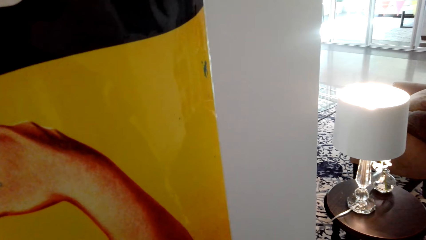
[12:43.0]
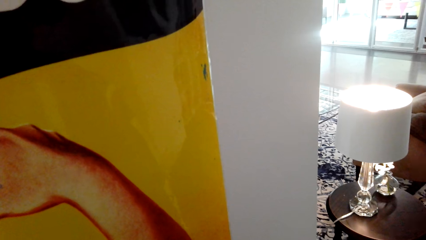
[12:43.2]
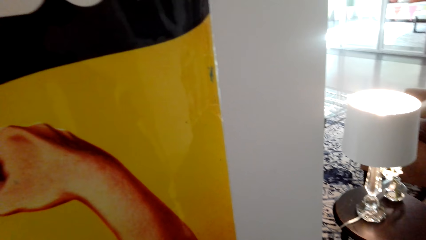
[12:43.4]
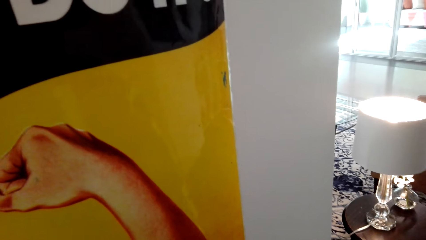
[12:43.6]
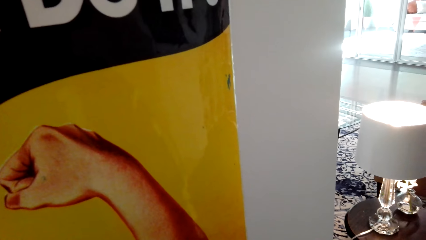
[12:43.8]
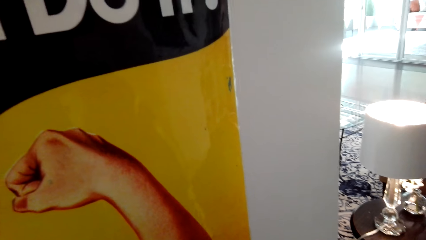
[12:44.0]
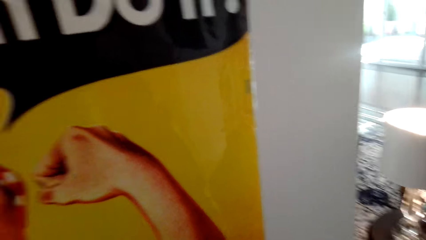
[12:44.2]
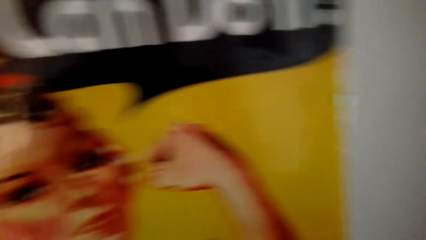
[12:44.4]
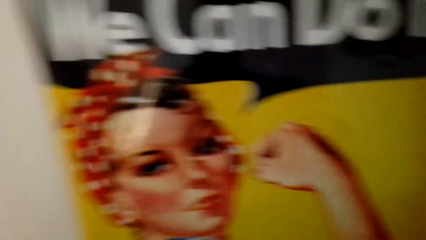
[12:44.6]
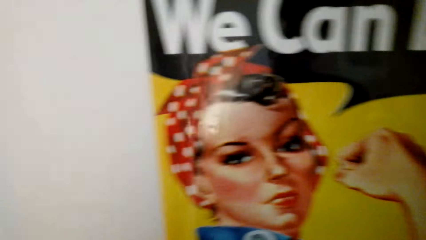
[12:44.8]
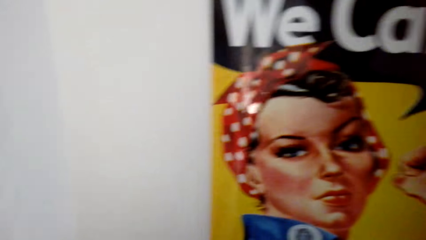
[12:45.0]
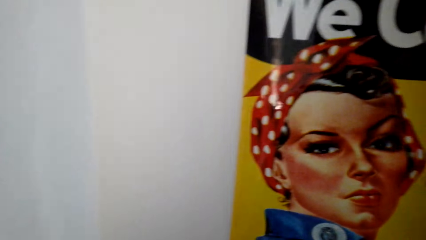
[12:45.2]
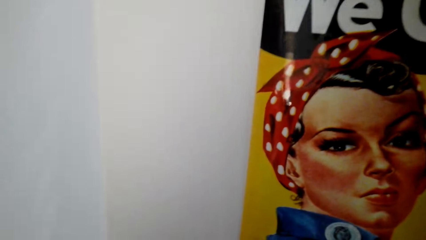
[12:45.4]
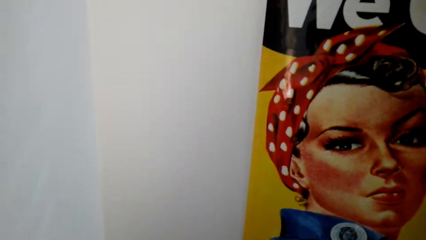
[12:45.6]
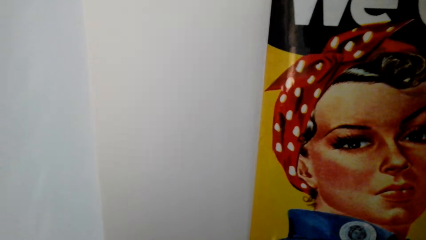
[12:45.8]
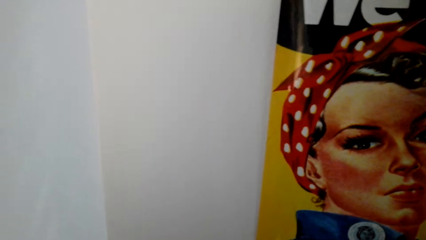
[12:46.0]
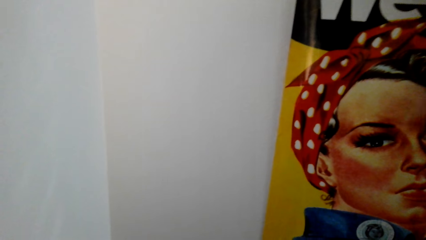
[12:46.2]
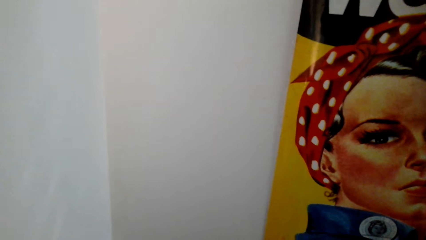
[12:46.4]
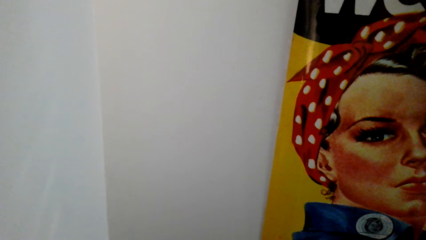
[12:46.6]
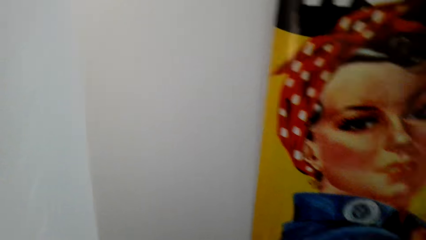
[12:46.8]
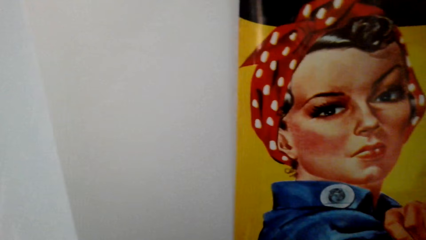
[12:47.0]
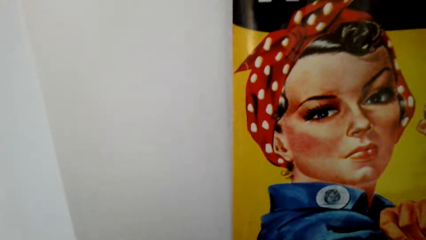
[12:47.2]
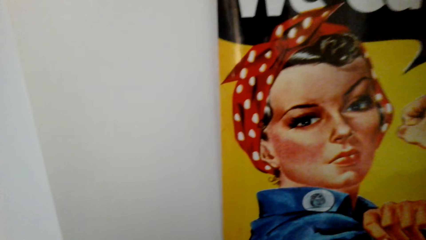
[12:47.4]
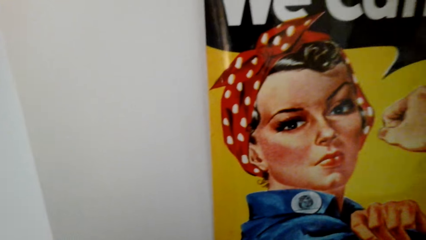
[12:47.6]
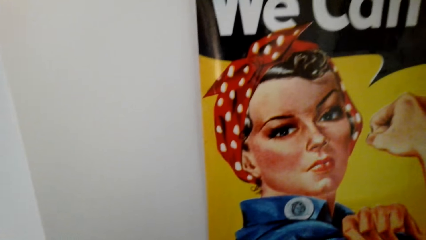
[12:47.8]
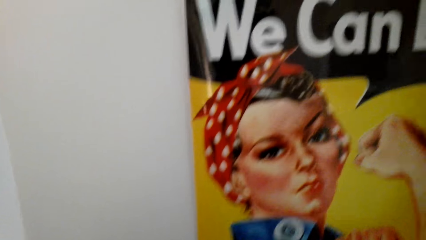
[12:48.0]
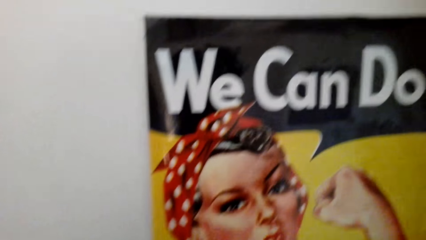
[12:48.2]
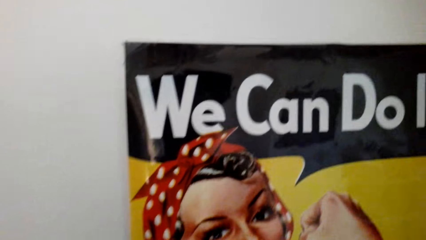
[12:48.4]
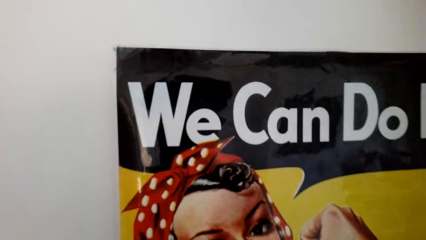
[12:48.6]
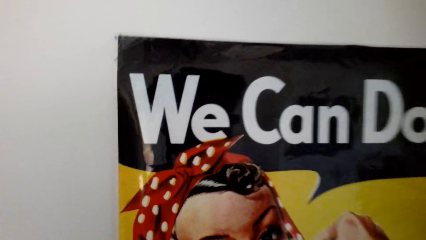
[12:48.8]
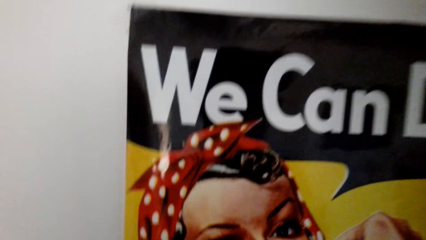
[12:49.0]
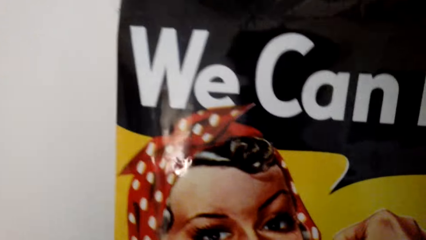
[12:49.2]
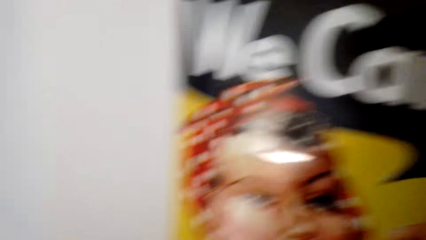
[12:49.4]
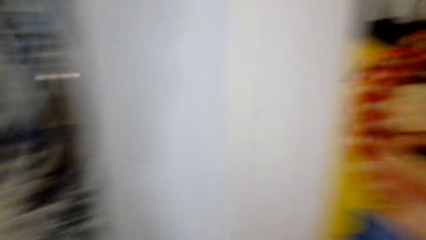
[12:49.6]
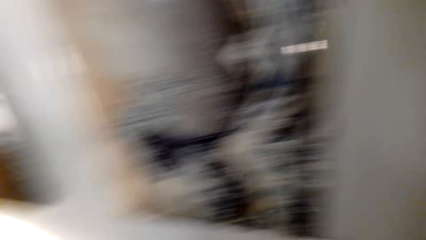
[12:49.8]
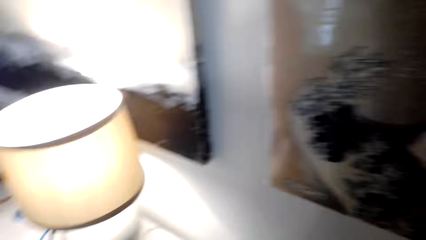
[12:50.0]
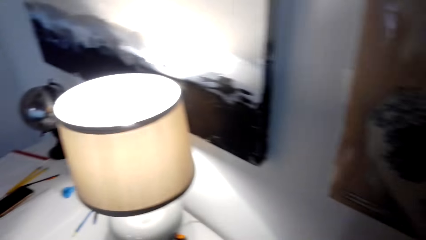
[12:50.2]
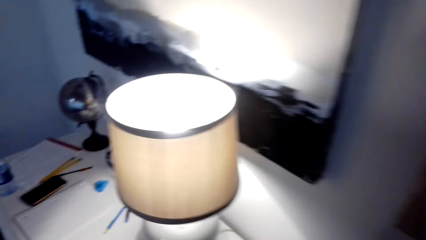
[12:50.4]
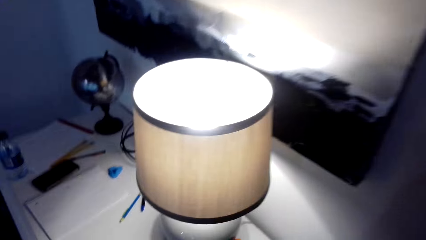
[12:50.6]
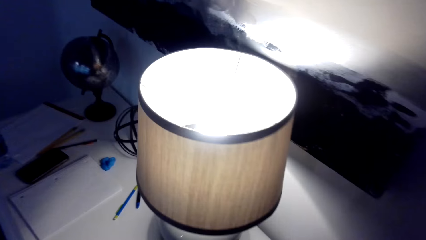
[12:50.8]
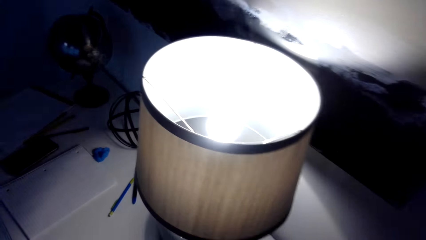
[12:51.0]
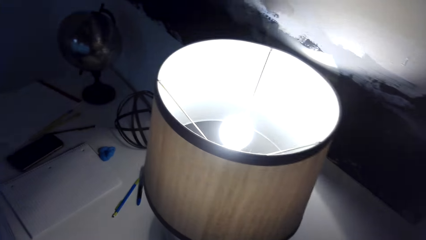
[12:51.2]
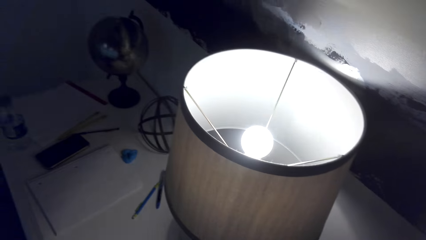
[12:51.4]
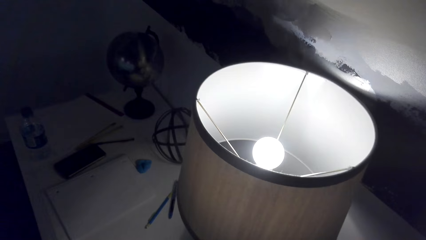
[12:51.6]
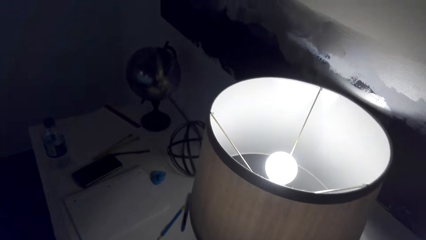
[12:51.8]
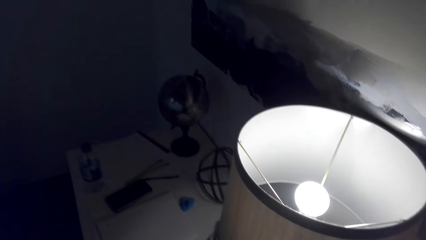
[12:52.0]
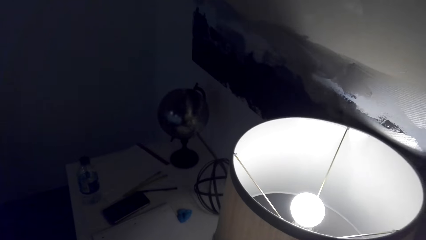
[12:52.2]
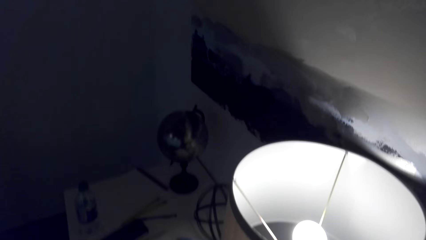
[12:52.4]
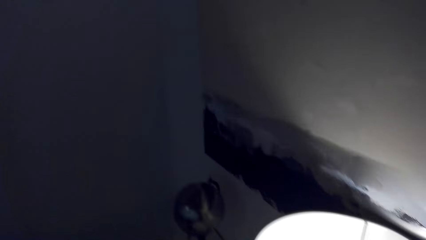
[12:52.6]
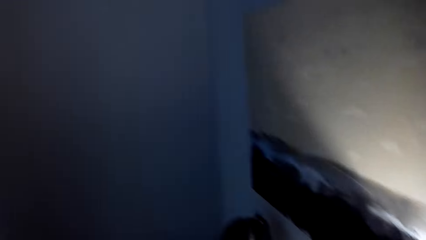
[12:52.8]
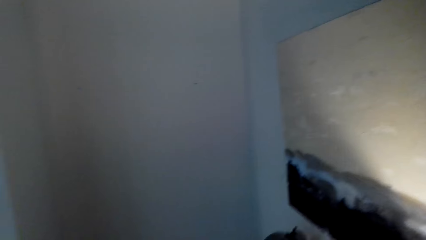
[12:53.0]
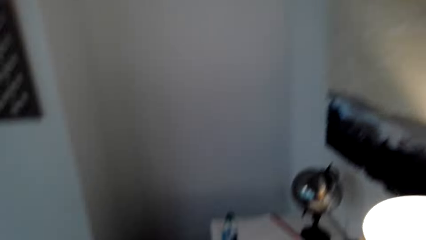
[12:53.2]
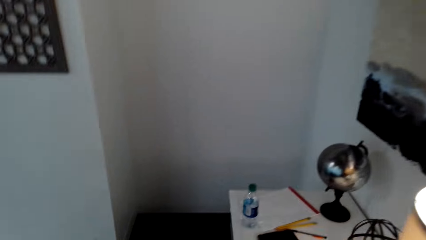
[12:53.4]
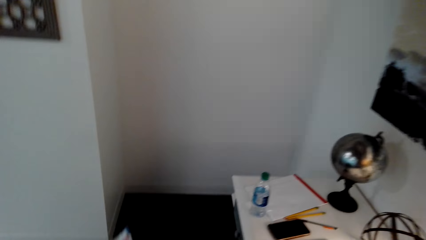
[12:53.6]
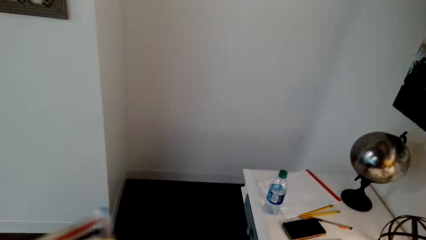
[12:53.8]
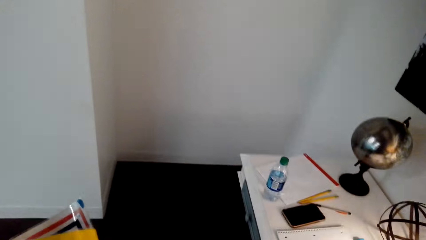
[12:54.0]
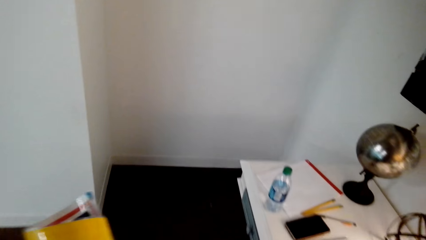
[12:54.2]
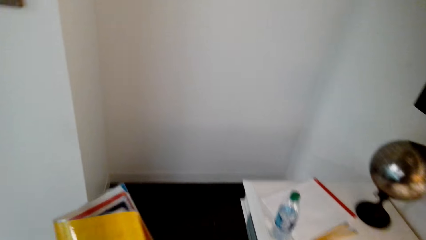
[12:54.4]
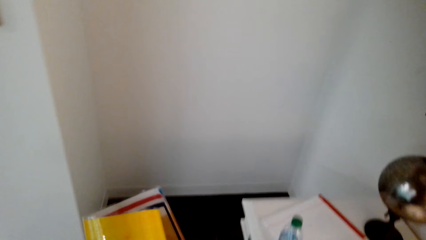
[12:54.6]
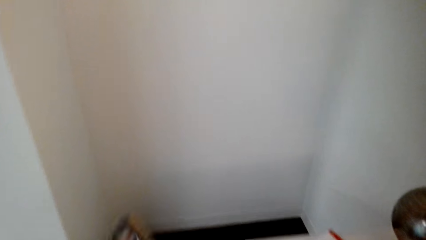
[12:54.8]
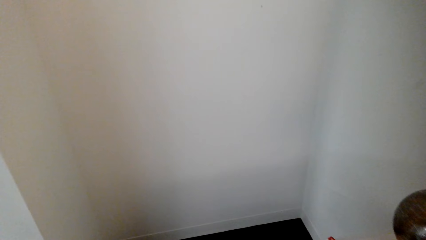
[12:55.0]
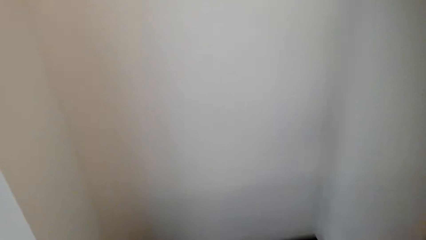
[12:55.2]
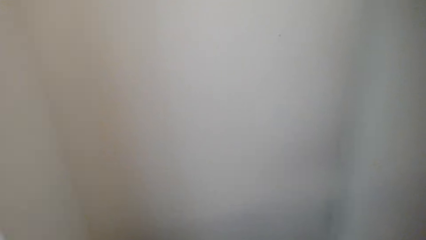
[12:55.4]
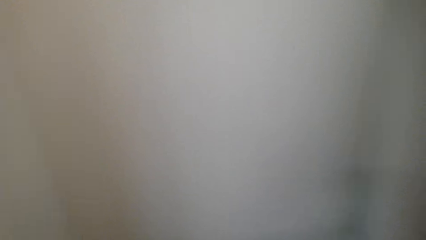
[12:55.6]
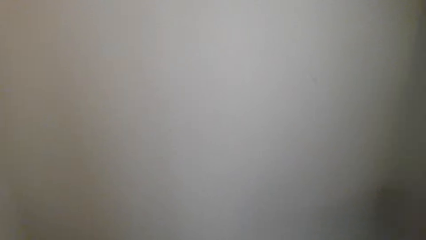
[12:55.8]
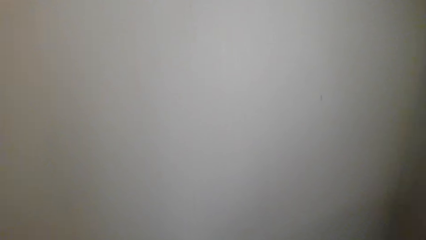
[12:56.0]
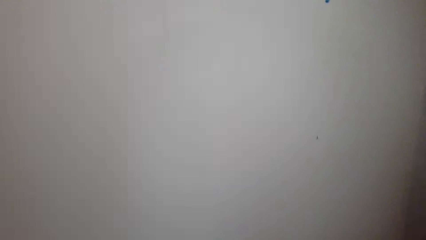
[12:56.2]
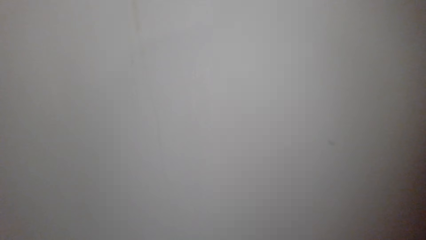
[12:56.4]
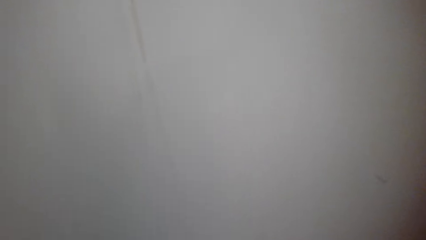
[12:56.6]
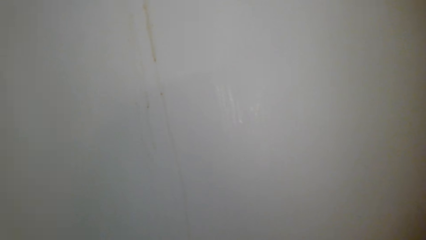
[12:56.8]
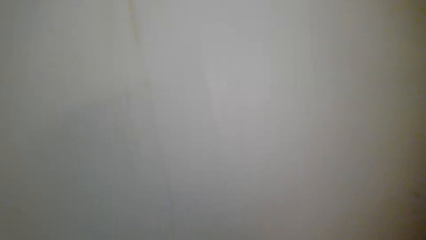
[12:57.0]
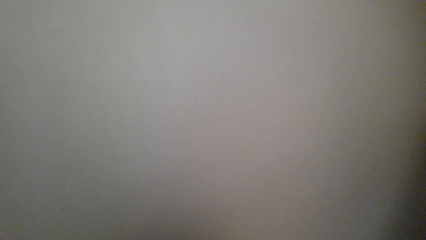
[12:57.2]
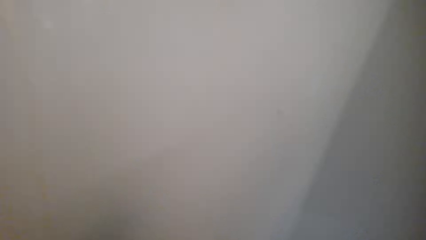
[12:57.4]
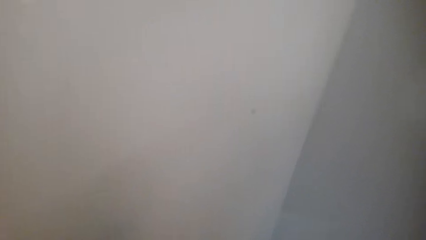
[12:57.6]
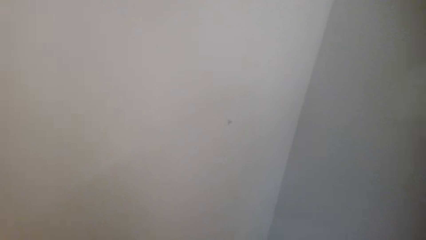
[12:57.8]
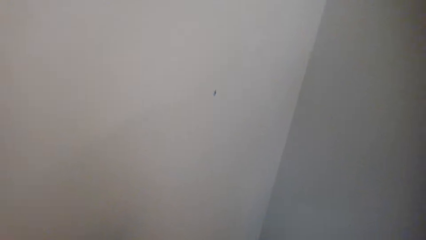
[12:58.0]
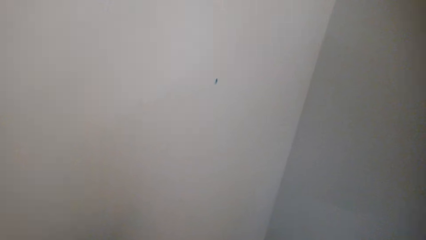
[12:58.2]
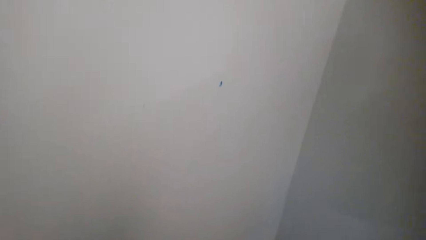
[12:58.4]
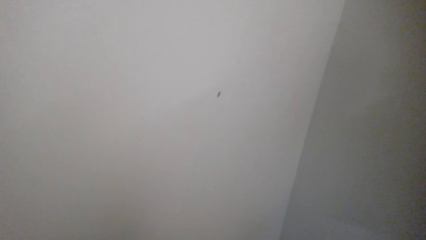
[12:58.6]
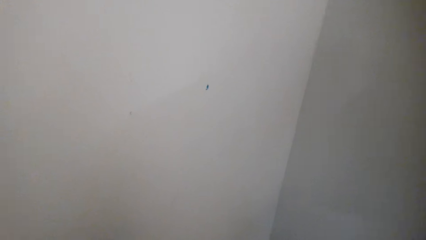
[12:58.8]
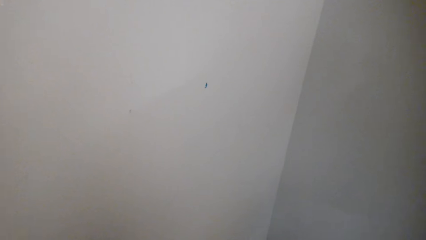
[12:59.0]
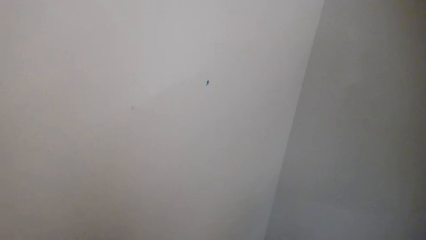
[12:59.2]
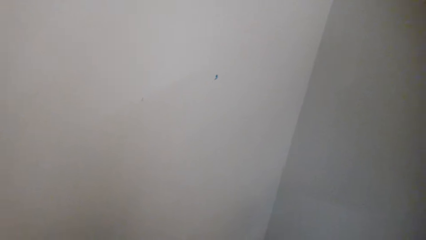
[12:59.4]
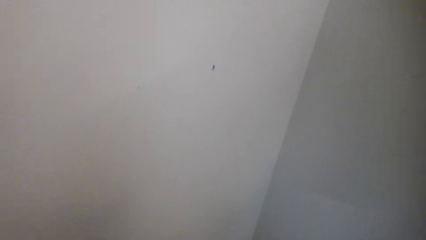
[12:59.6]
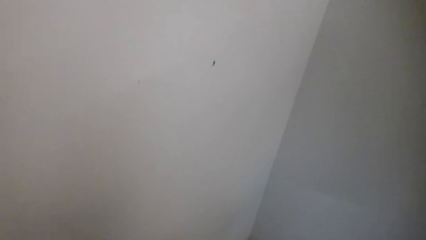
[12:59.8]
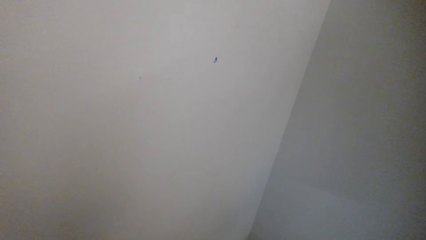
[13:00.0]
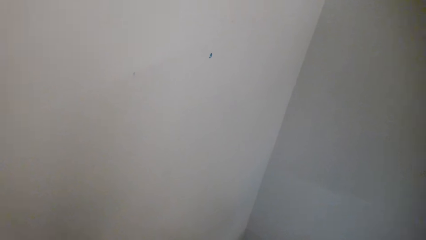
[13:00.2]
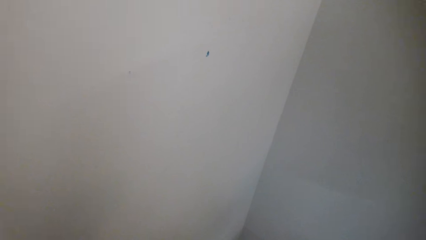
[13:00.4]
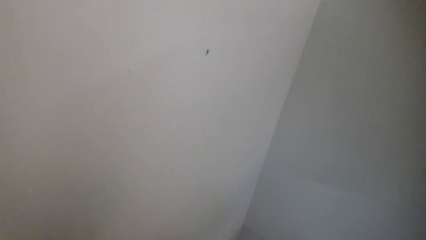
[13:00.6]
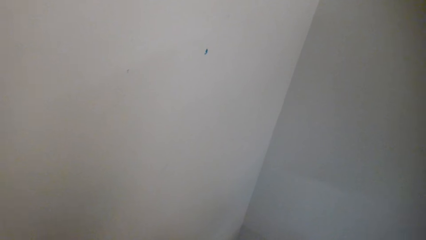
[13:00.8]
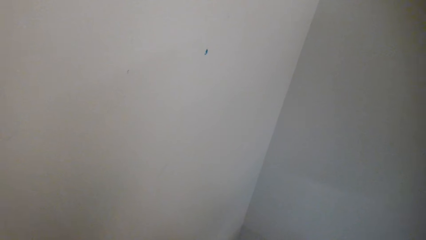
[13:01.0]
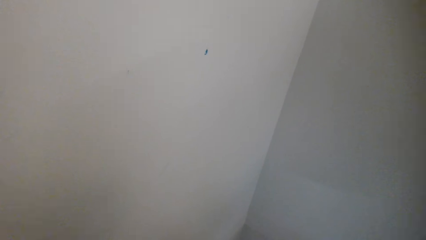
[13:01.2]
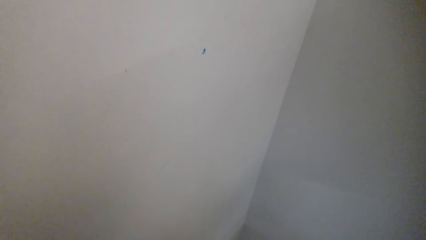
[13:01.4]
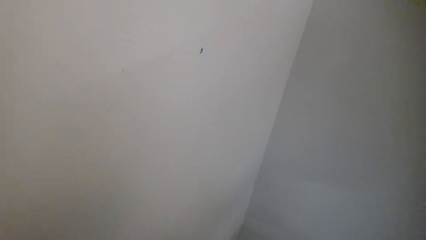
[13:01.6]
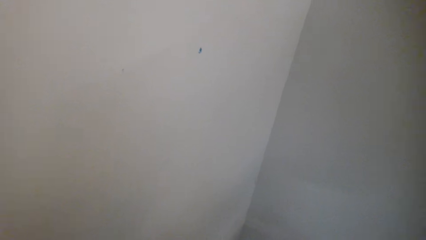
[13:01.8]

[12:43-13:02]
The camera wearer looks around. They look around again. They move around.
